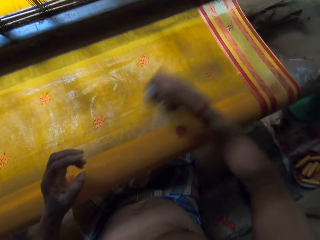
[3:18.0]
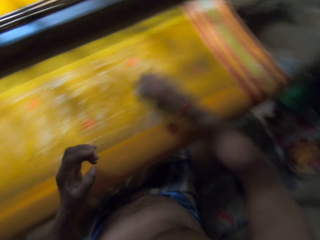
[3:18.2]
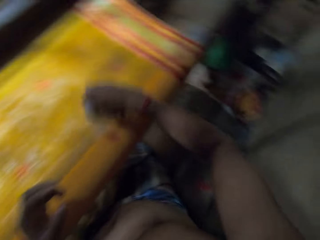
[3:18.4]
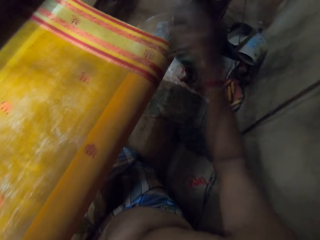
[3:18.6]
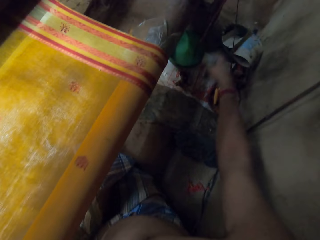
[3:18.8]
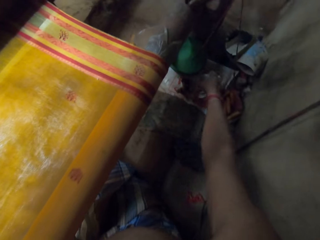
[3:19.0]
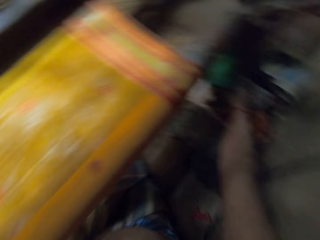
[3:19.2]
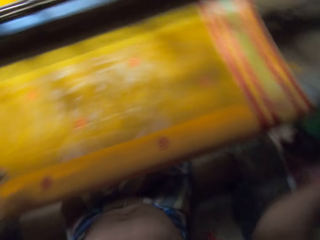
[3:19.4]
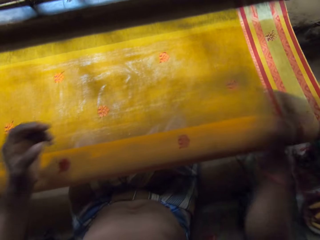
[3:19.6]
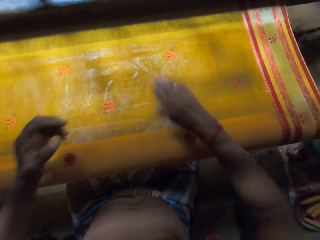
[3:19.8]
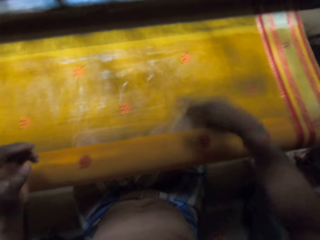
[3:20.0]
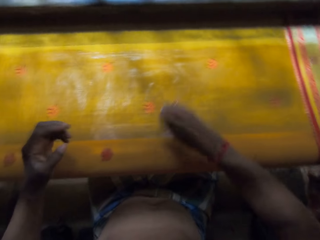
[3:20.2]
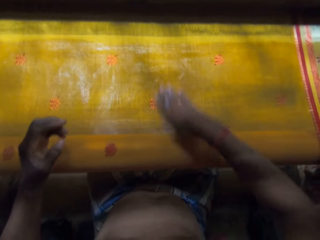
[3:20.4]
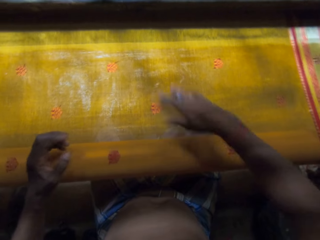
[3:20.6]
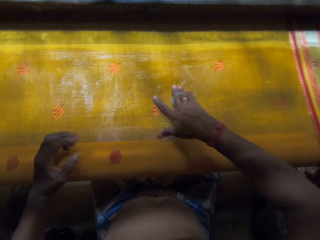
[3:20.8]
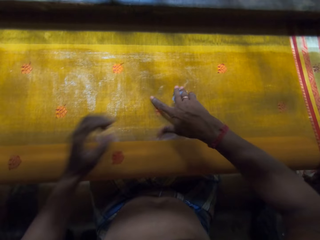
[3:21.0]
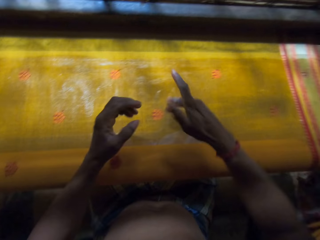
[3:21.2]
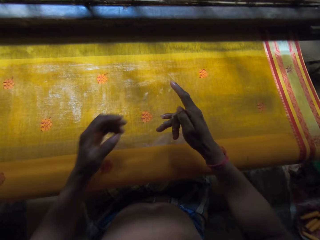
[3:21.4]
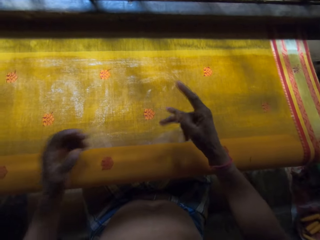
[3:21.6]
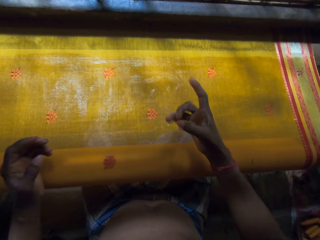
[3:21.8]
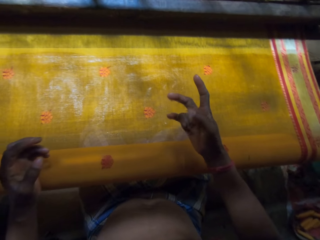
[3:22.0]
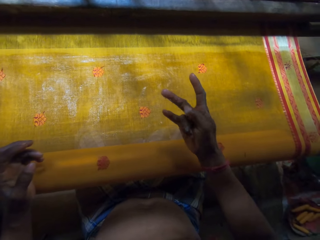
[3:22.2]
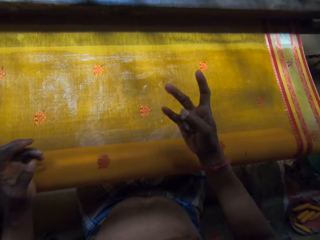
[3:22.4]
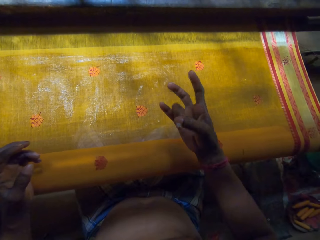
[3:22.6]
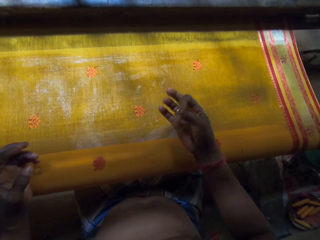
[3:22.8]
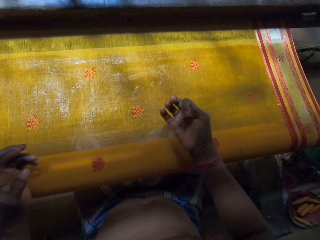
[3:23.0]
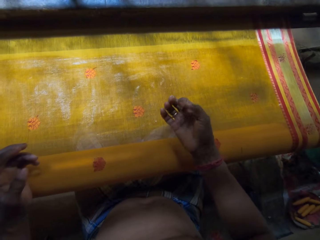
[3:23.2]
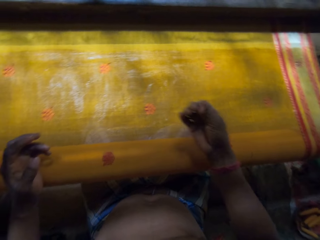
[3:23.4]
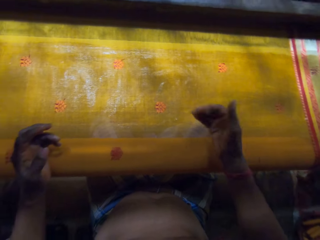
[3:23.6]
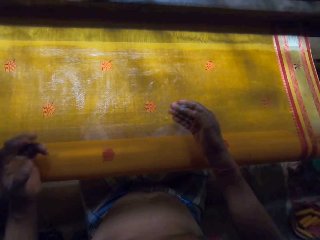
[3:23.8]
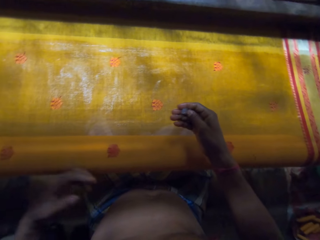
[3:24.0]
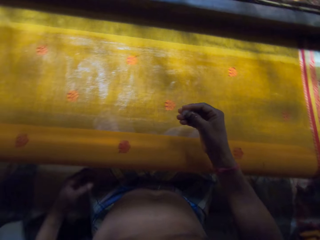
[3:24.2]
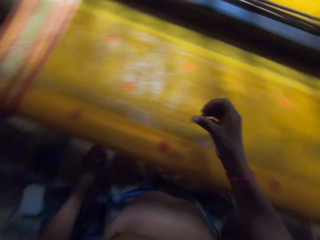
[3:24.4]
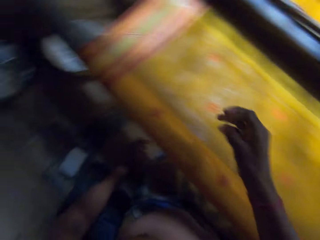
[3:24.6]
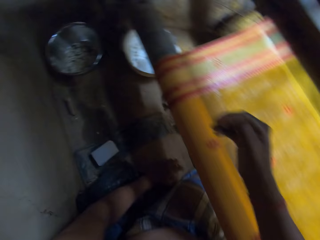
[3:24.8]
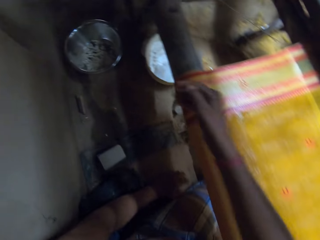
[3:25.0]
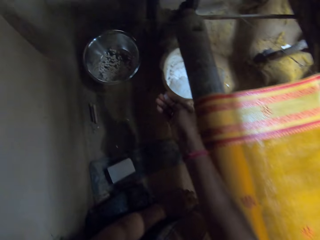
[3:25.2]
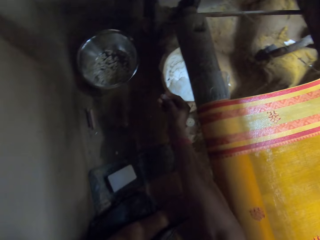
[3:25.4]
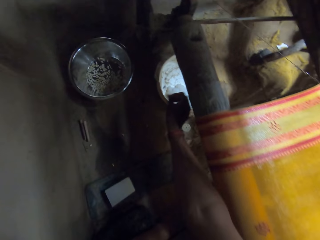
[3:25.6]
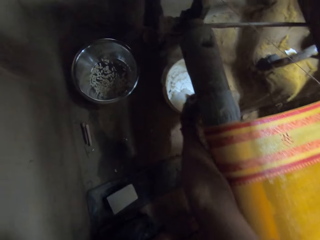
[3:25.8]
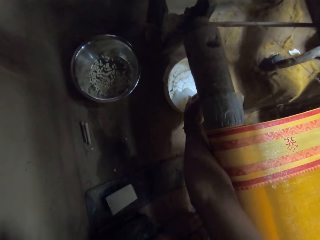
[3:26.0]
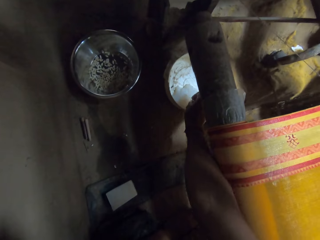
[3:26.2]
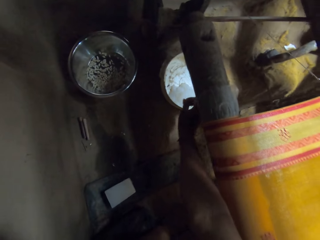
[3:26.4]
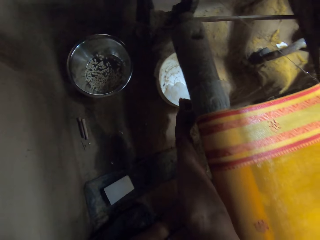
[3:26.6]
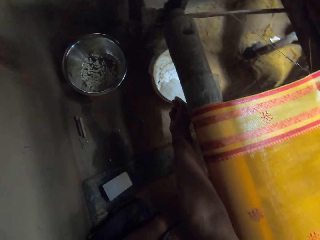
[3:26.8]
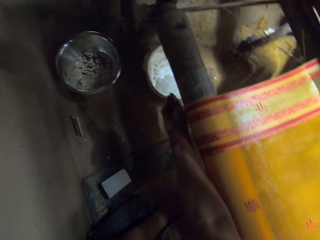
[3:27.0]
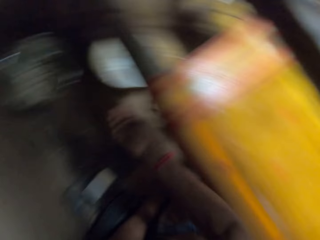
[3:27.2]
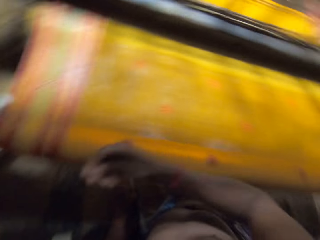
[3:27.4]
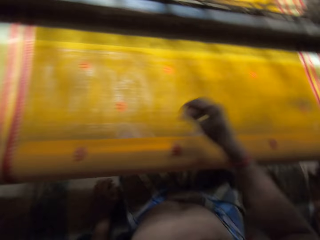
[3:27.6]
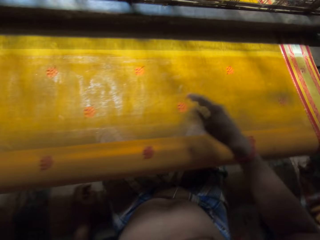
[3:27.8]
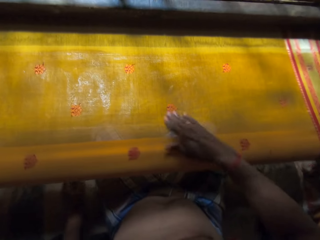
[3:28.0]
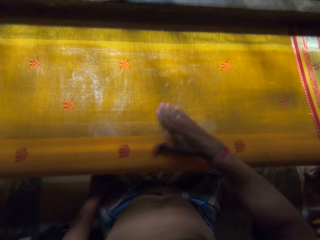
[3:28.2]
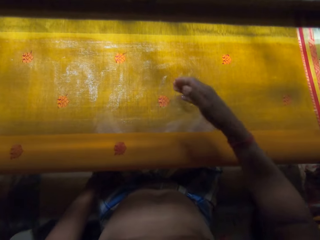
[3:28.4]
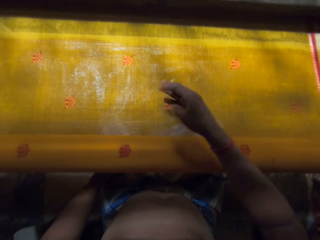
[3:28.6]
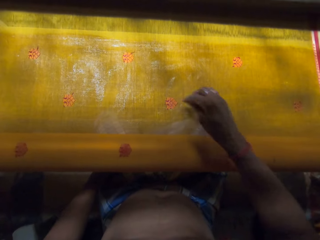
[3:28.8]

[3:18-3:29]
The camera wearer drops the cloth in his right hand on the floor. He dips the hand in paint. He paints the kanga with the hand. He wipes the mat on the mat weaving machine with his right hand. He touches oil. He drops dirt in his right hand into a bowl on the floor. He paints the kanga with the hand. He wipes the mat on the mat weaving machine with his right hand.

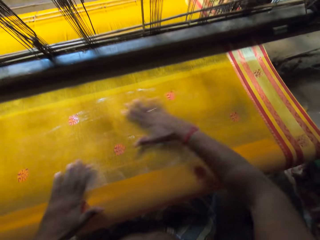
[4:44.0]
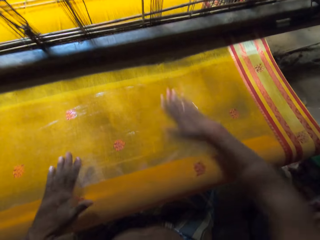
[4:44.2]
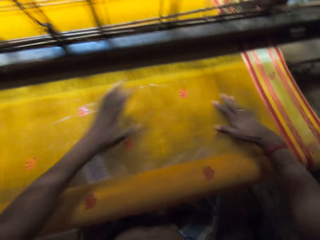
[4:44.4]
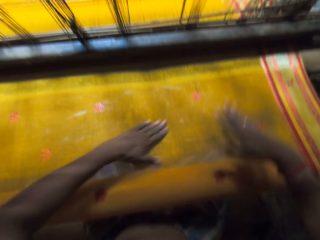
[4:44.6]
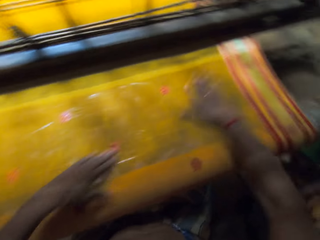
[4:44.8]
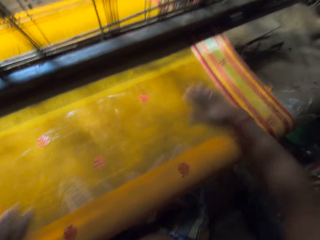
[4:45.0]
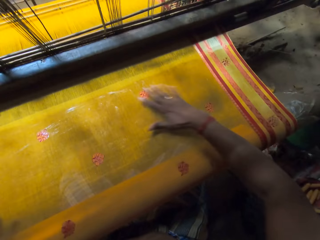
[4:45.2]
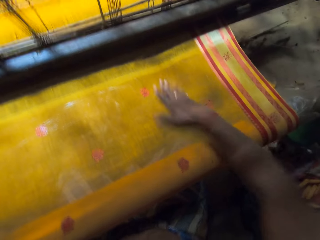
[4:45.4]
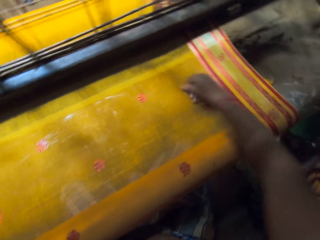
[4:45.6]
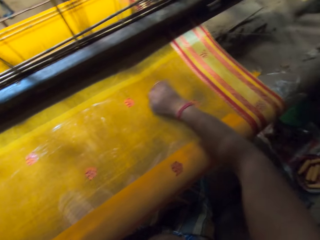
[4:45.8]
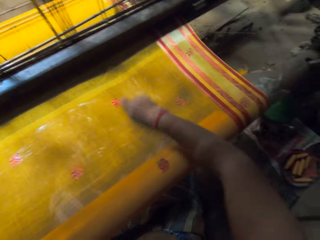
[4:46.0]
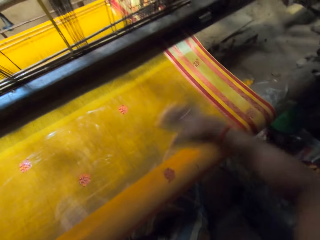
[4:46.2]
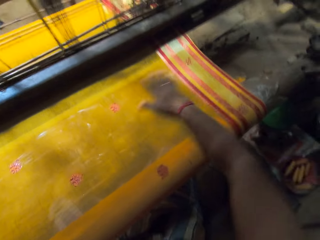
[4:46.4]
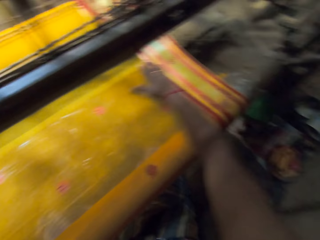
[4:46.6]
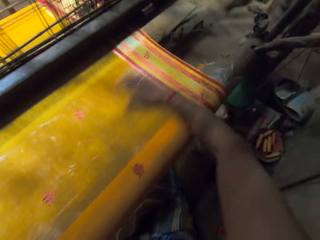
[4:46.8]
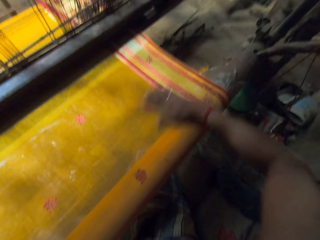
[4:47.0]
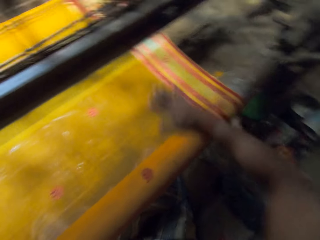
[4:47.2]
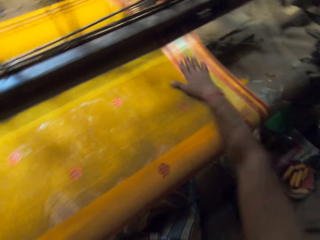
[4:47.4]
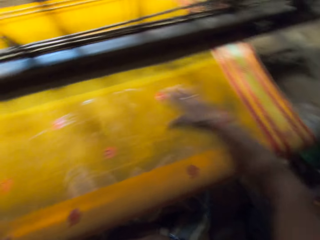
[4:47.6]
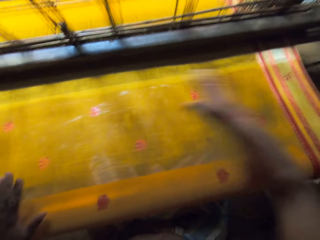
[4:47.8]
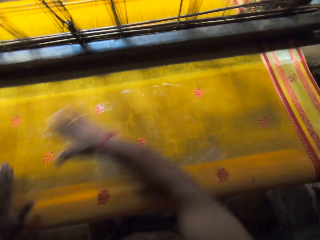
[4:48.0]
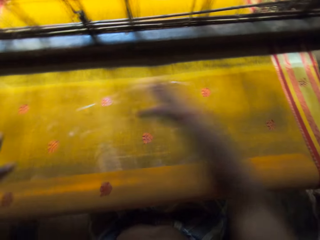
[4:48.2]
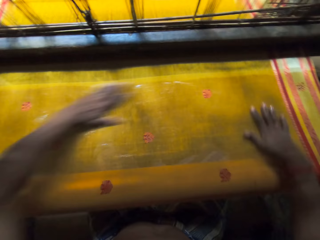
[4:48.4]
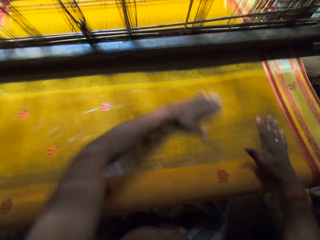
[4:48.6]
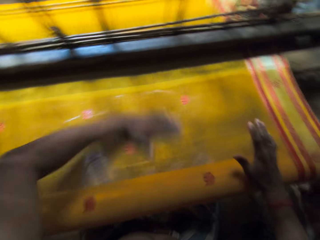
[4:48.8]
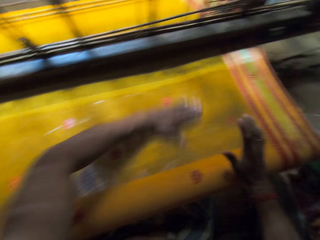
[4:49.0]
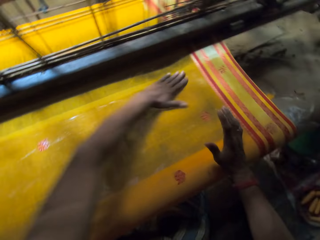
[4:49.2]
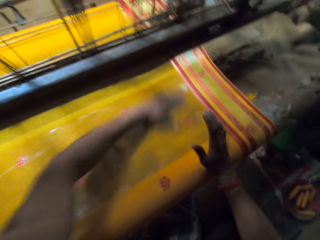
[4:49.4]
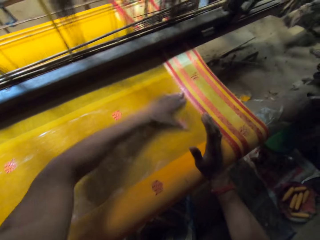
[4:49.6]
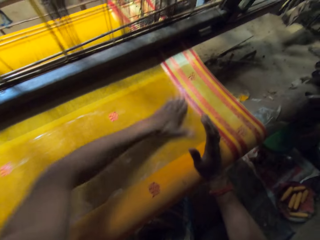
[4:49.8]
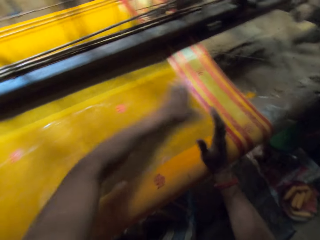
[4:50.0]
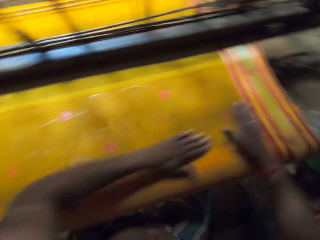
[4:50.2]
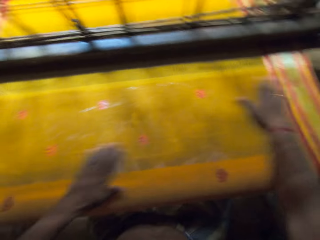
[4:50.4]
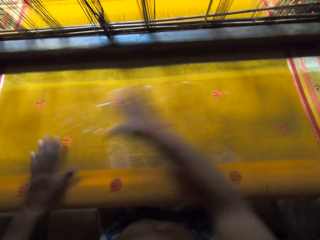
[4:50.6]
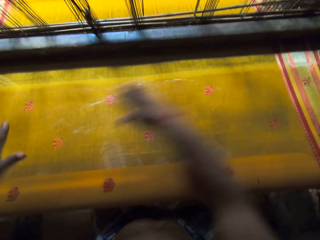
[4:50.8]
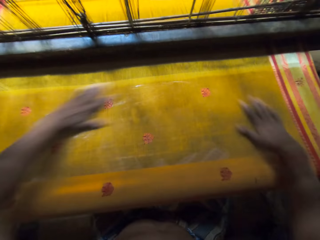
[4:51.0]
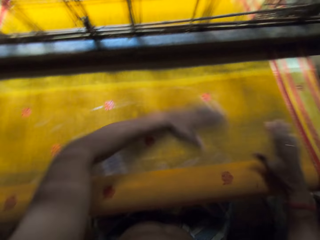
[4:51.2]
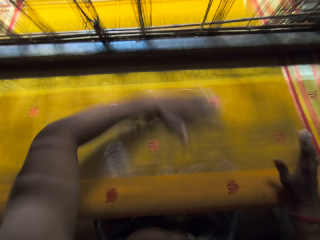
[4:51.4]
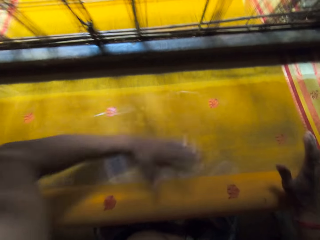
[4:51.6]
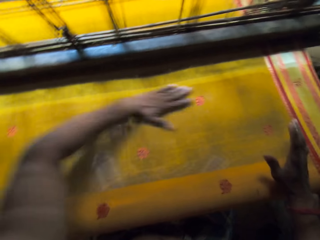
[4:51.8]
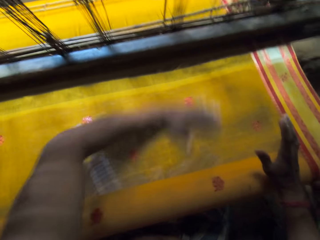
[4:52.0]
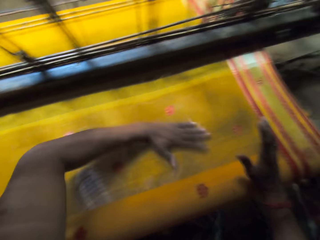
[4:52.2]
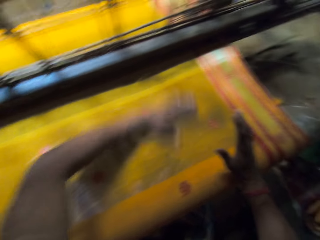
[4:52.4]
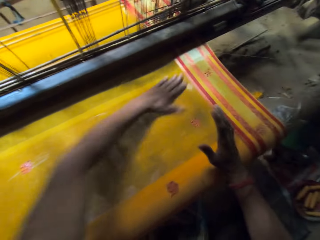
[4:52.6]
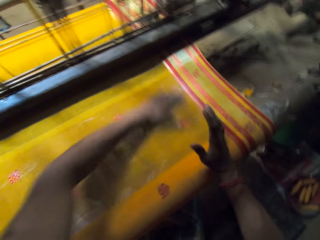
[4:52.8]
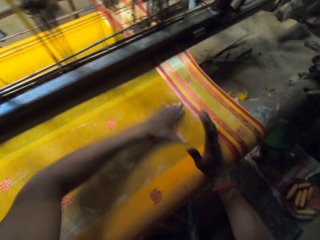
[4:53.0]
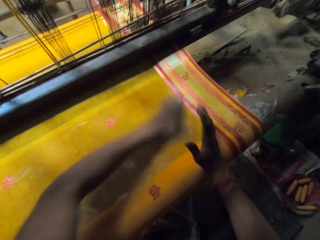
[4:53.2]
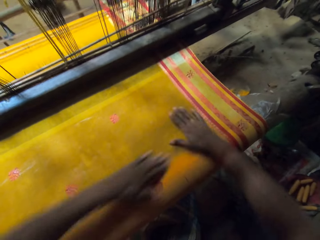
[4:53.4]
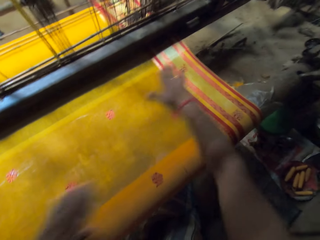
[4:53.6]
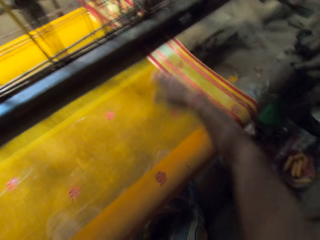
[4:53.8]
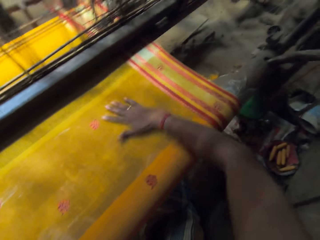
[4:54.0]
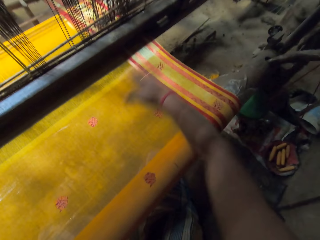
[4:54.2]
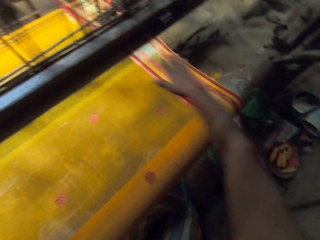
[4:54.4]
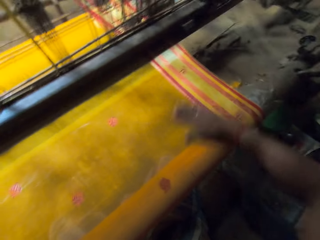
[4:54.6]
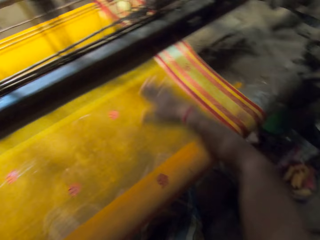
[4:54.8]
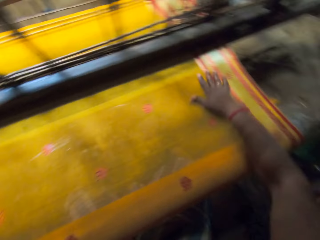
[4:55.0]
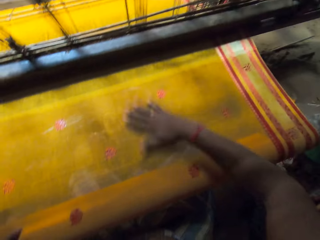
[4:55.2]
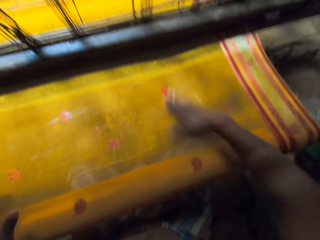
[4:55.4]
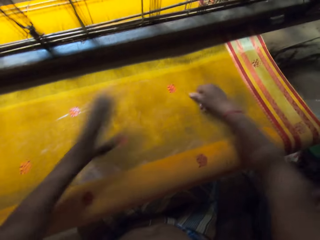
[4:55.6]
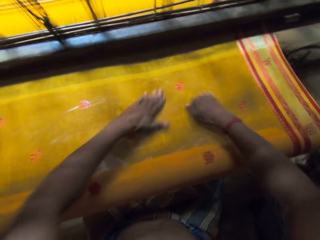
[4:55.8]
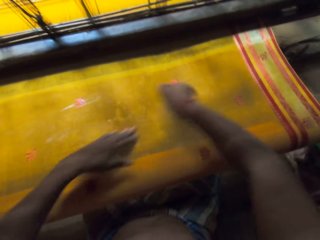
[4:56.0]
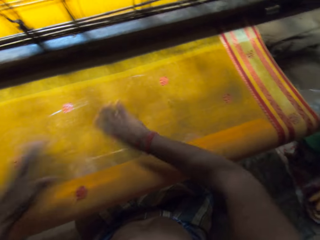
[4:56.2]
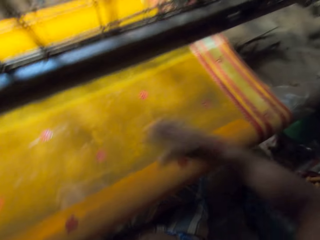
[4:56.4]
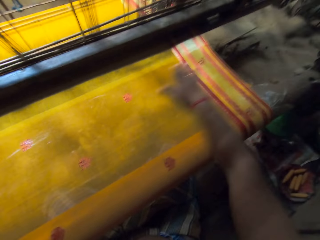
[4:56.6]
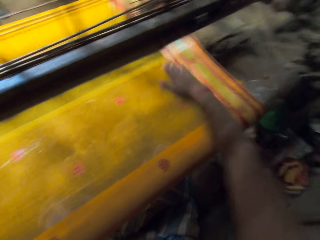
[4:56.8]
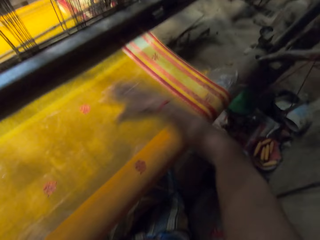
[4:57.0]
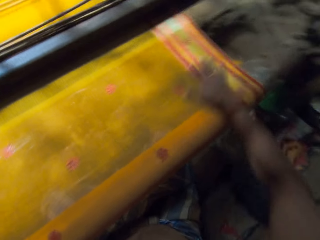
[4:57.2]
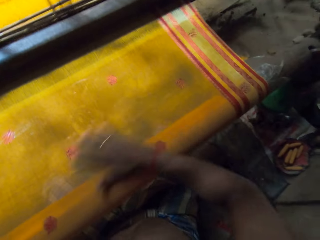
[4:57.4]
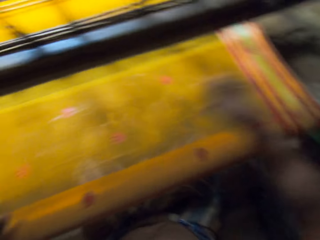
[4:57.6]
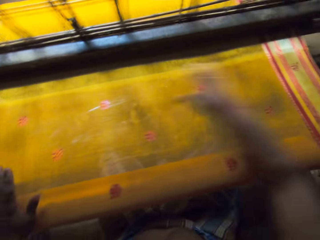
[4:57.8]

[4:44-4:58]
The camera wearer taps the linen or fabric on the looming machine with his right hand. He rubs the fabric on the looming machine with both hands. He removes his right hand from the fabric on the looming machine. He rubs the linen with his left hand. He rubs the fabric on the looming machine with both hands. He removes his right hand from the fabric on the looming machine. He rubs the linen with his left hand. He rubs the fabric on the looming machine with his right hand. He rubs the fabric on the looming machine with both hands. He rubs the fabric on the looming machine with his right hand.
